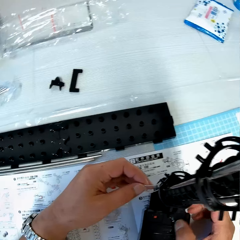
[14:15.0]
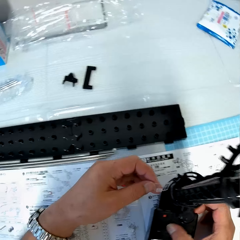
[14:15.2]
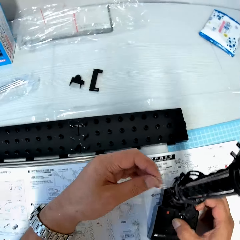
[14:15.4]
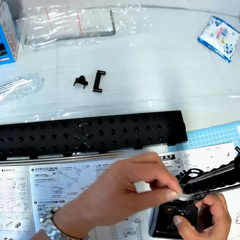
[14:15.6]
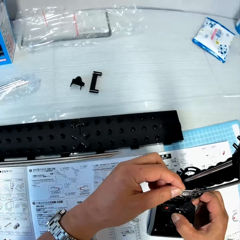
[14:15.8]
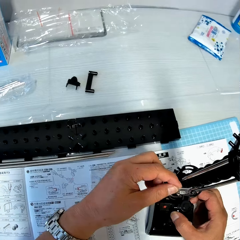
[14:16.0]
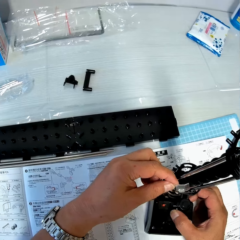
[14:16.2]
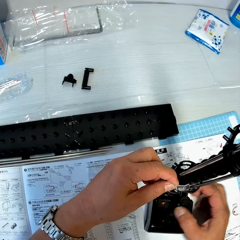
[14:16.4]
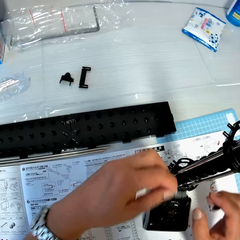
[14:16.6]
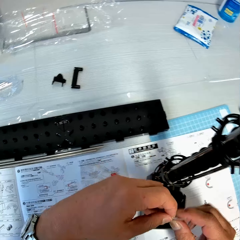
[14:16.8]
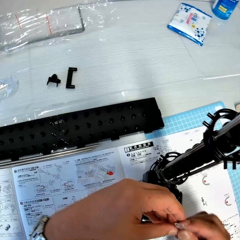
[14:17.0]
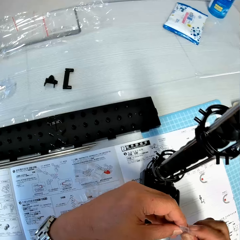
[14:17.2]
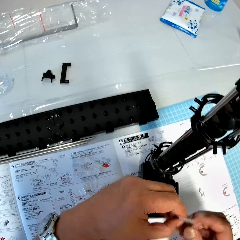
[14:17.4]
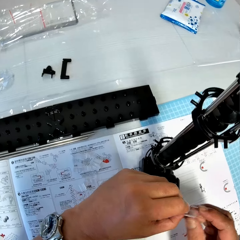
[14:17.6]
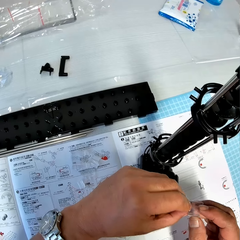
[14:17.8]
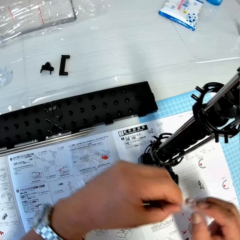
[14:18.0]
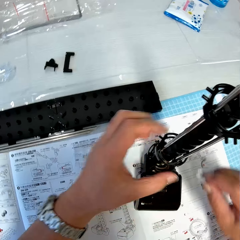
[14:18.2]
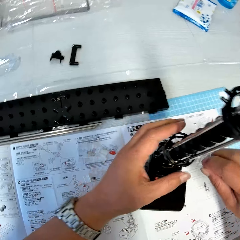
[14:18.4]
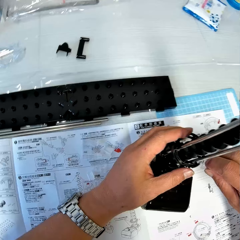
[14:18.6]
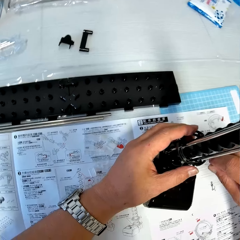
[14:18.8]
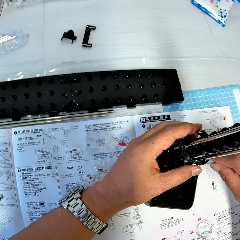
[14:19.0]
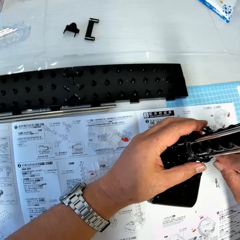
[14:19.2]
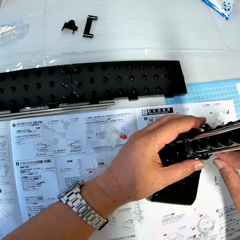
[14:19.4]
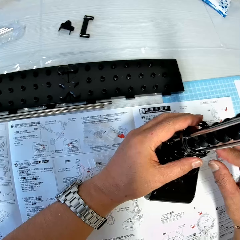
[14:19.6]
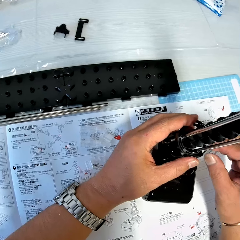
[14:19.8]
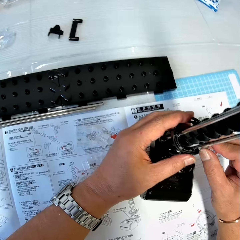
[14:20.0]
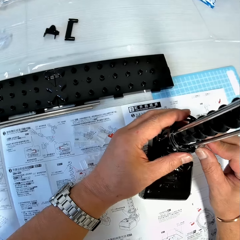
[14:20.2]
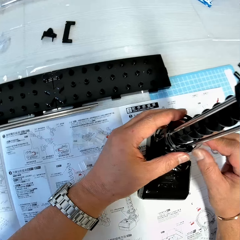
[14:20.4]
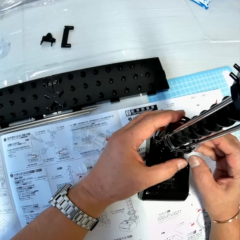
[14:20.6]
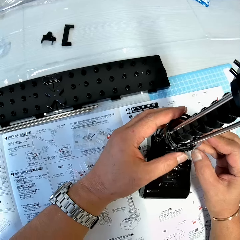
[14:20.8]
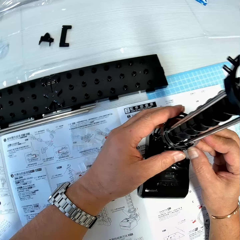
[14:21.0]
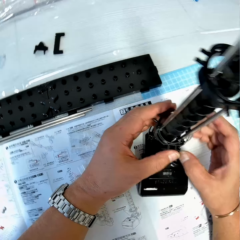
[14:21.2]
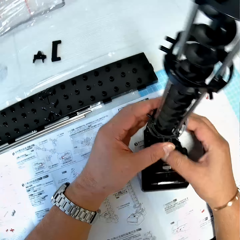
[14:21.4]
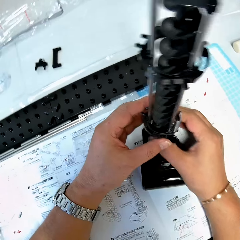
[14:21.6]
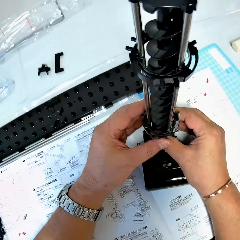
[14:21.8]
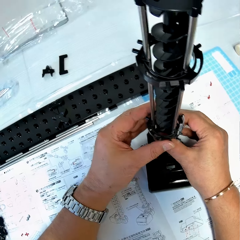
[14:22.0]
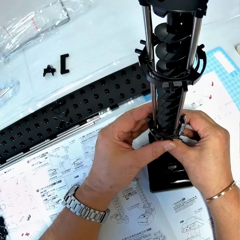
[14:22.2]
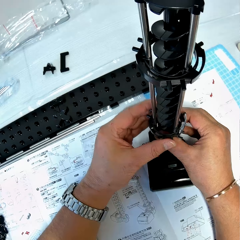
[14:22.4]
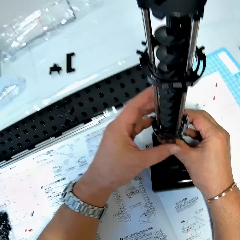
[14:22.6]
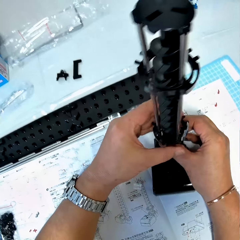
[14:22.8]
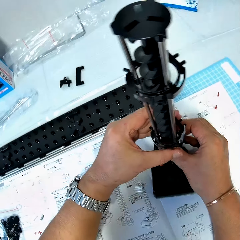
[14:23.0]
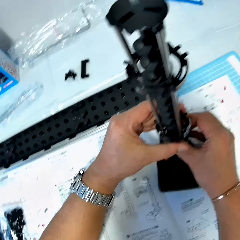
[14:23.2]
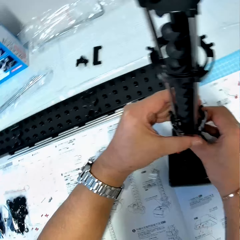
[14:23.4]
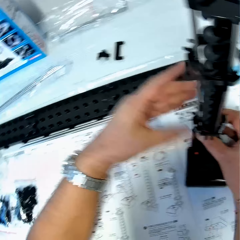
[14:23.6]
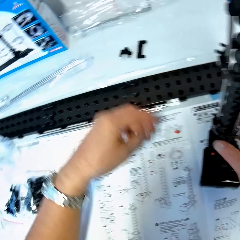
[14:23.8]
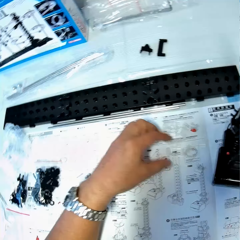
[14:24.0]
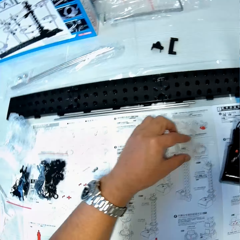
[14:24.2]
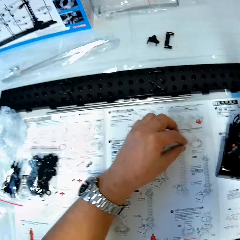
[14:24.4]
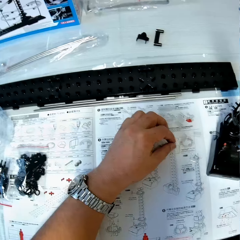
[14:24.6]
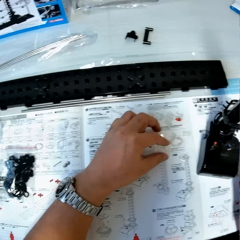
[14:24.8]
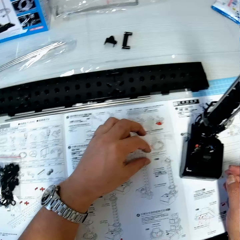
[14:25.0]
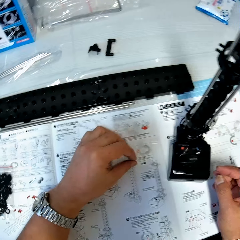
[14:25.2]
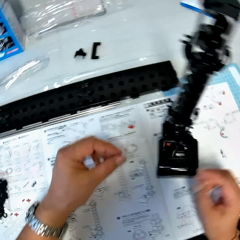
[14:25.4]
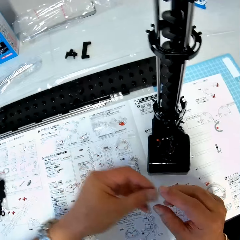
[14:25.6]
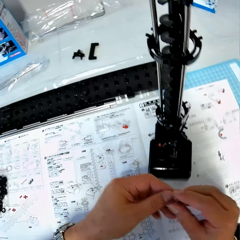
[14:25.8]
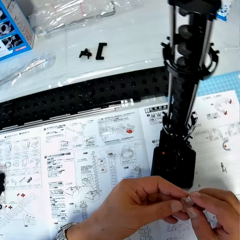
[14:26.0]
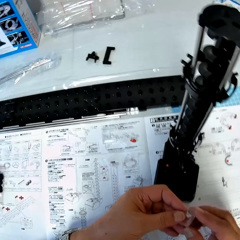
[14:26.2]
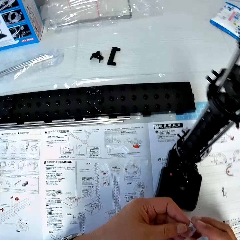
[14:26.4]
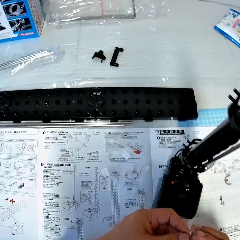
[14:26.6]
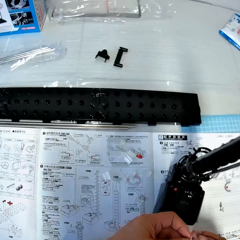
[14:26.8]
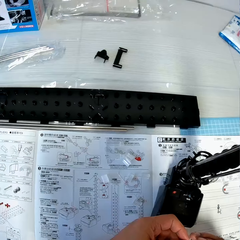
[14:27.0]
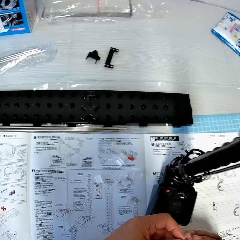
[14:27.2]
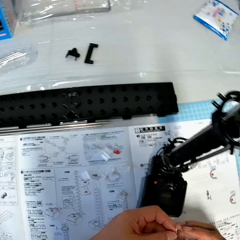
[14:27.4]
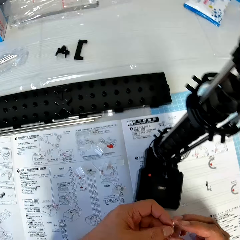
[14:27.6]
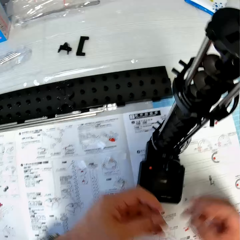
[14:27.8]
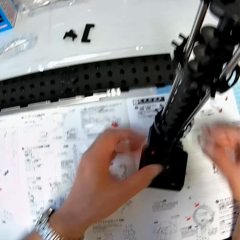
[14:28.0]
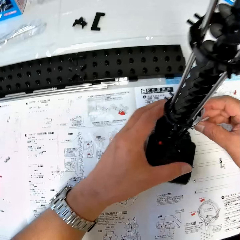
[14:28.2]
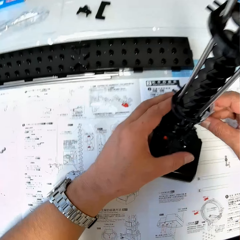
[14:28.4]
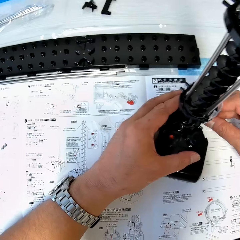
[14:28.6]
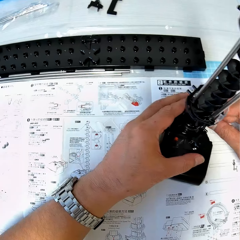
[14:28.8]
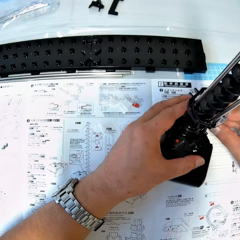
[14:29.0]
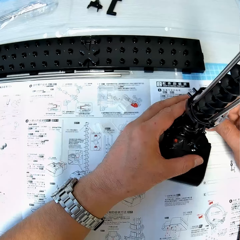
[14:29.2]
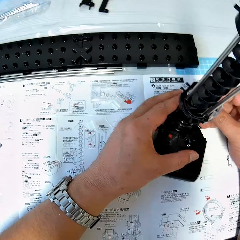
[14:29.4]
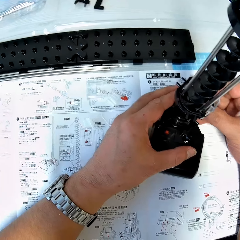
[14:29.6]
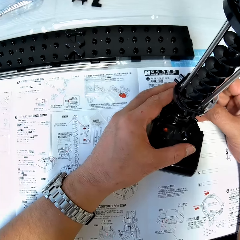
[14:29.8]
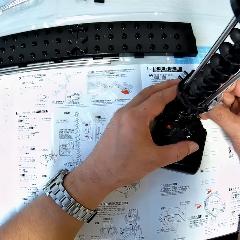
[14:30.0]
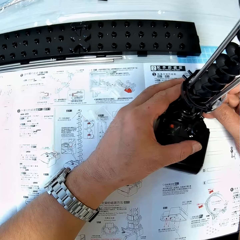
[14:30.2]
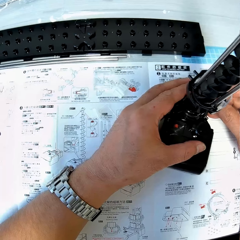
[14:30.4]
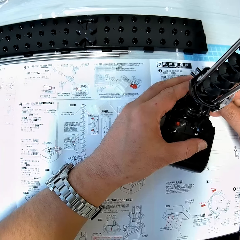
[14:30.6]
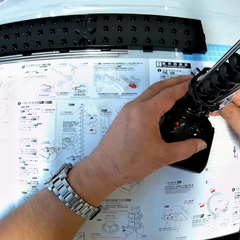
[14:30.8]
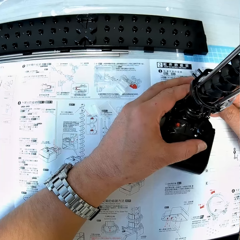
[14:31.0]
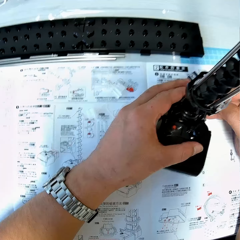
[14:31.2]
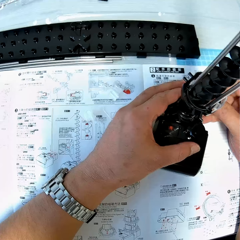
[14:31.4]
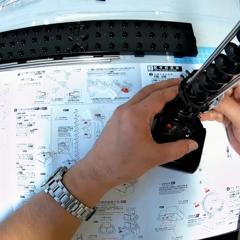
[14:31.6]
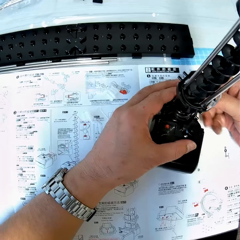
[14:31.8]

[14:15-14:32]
The camera wearer holds the piece with both his hands. He holds the antenna on the table with his left hand. He fixes the piece in his right hand to the antenna. He holds the antenna on the table with both his hands. He picks up a piece from the table with his left hand. He holds the piece with both his hands. He fixes the piece in his right hand to the antenna. He holds the antenna on the table with his left hand.

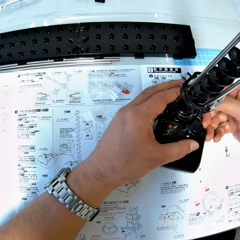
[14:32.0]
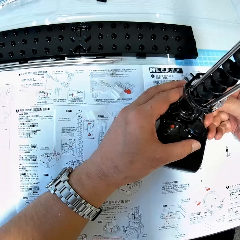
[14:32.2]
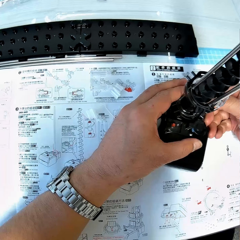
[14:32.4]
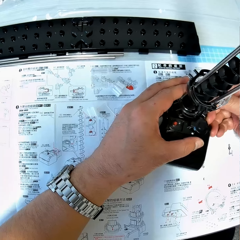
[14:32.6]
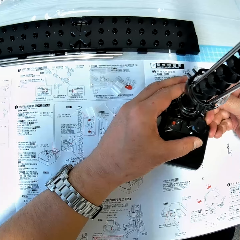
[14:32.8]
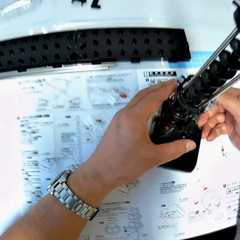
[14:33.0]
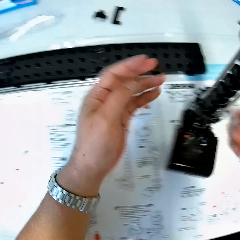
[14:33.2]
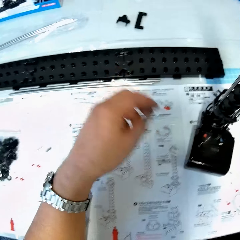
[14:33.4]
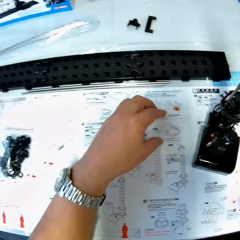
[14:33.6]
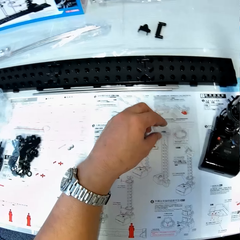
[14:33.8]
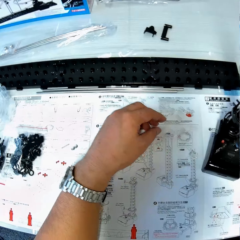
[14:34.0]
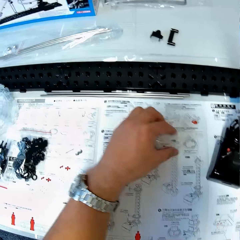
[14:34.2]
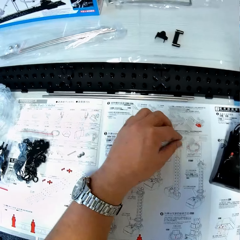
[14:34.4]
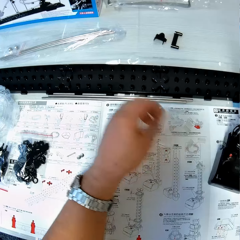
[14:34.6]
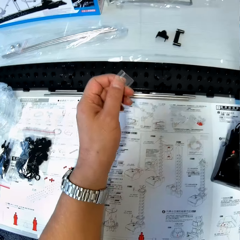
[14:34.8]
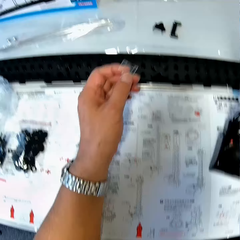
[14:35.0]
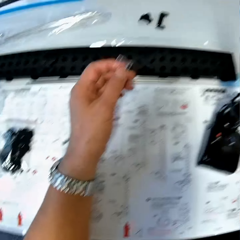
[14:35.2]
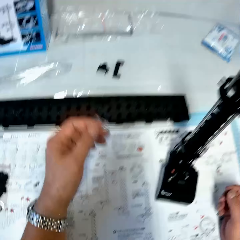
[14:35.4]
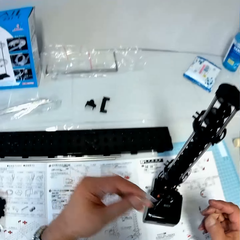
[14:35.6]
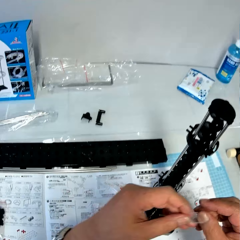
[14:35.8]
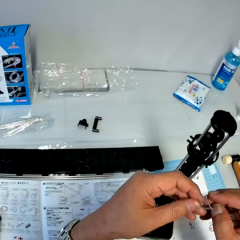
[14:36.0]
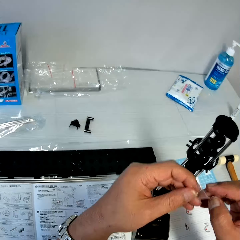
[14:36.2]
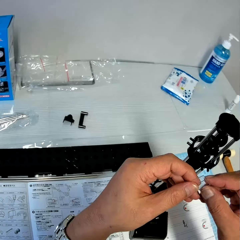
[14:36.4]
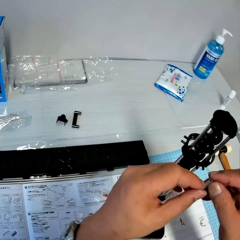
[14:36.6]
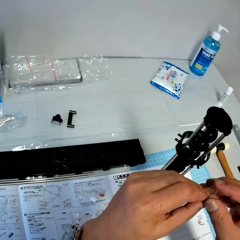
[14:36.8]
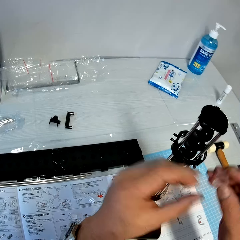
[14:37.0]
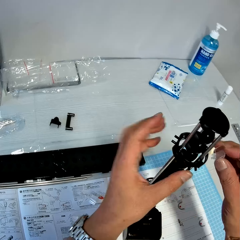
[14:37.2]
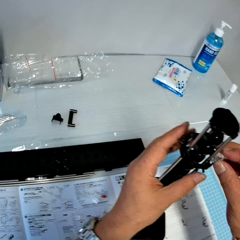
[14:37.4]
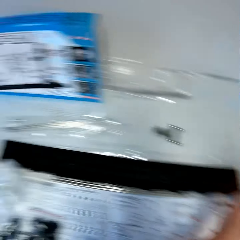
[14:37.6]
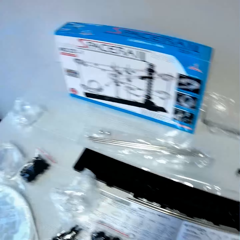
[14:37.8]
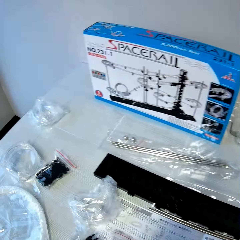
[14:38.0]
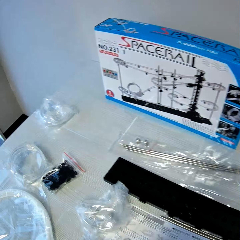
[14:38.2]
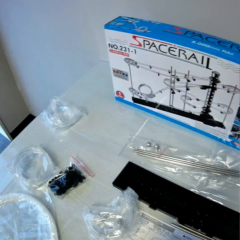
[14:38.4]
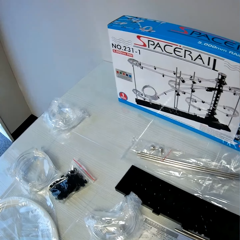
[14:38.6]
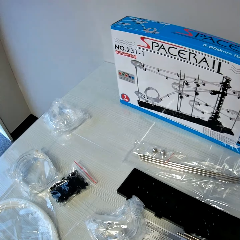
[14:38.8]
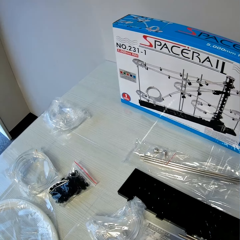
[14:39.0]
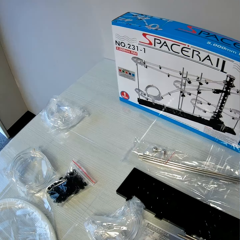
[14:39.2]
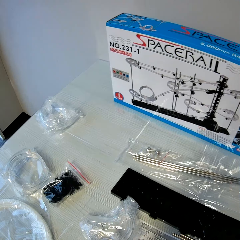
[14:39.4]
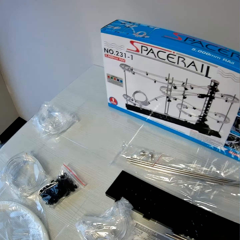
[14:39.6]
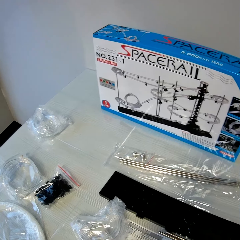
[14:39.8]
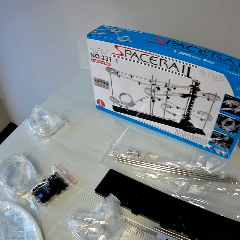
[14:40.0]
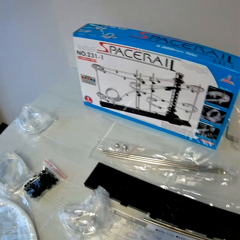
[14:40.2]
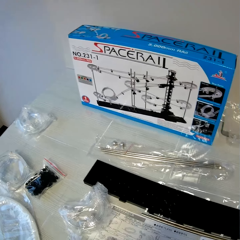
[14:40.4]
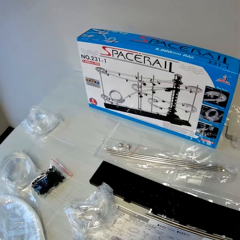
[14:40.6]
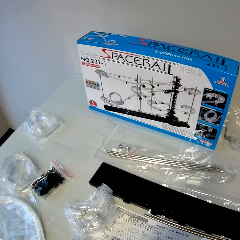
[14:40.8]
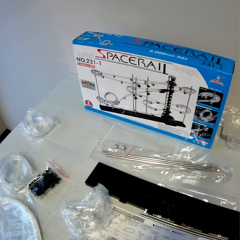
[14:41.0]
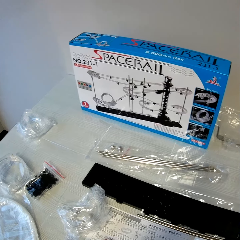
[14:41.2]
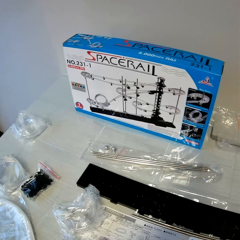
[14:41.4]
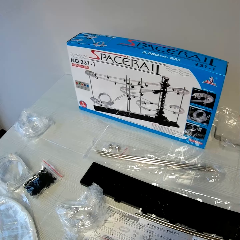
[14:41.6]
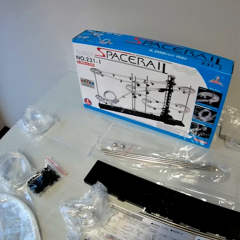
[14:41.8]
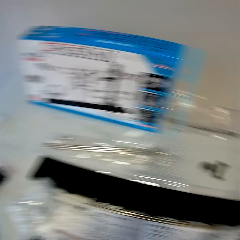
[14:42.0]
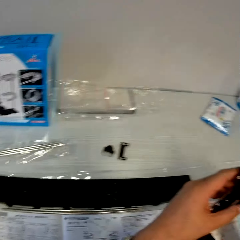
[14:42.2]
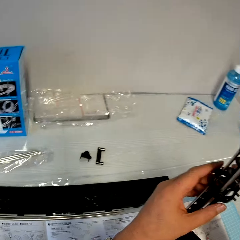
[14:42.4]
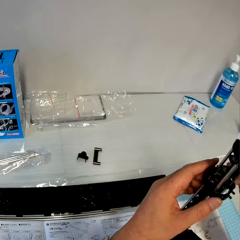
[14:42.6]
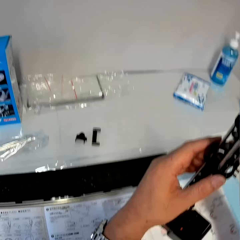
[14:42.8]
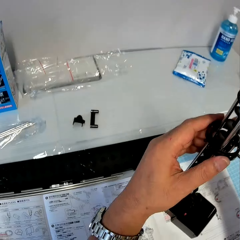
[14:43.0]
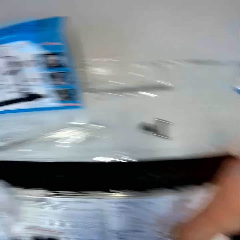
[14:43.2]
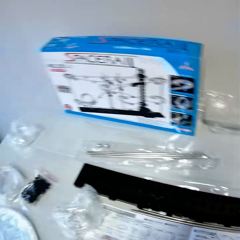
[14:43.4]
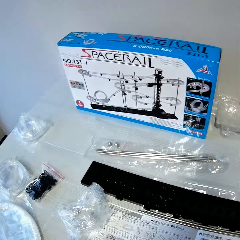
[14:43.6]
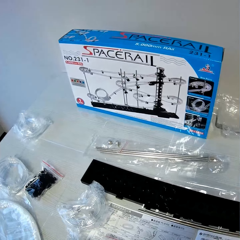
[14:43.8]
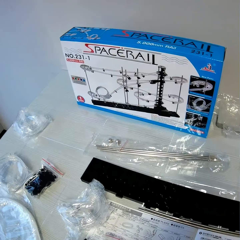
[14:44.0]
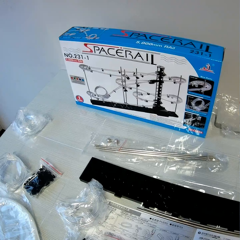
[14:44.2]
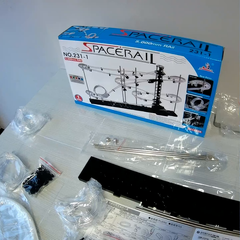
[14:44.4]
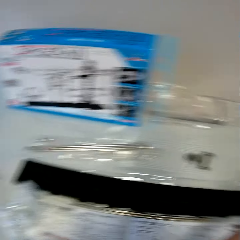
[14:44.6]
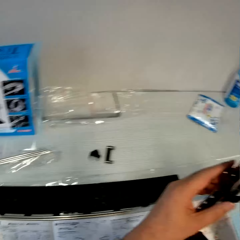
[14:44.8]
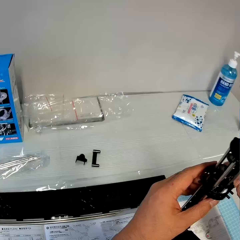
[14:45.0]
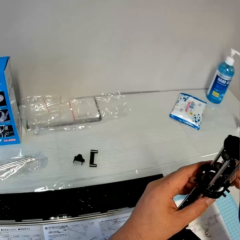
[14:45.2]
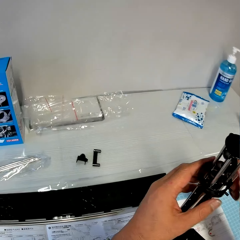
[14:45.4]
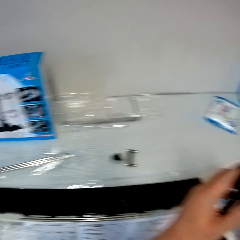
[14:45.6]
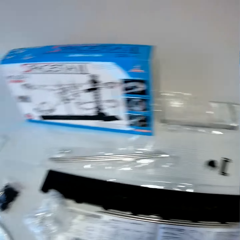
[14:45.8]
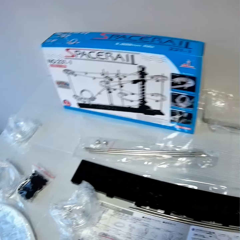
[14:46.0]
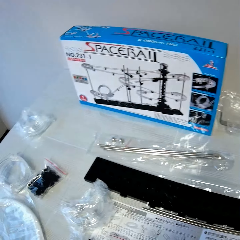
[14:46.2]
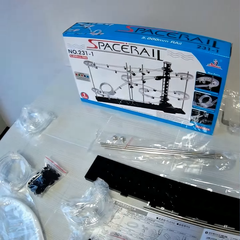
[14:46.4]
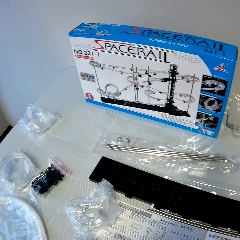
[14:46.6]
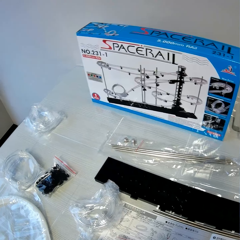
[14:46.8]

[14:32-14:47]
The camera wearer picks up a piece from the table with his left hand. He passes the piece from his left hand to his right hand. He fixes the piece in his right hand to the antenna. He holds the antenna on the table with his left hand. He stares at a gearbox on the table. He looks around. He fixes the piece in his right hand to the antenna. He stares at the gearbox on the table. He fixes the piece in his right hand to the antenna. He stares at the gearbox on the table.
